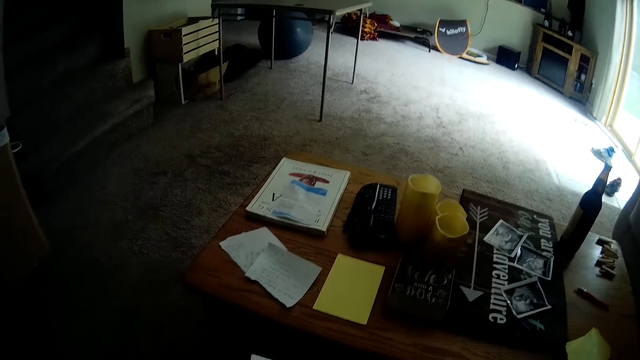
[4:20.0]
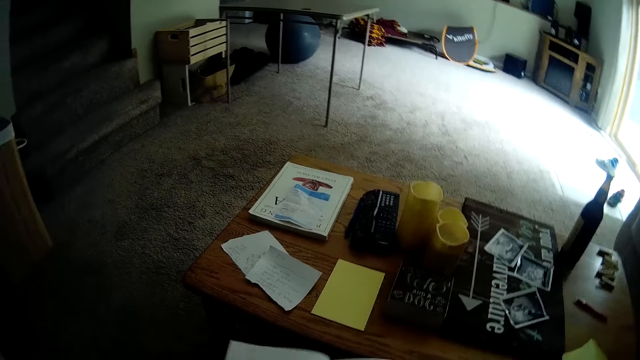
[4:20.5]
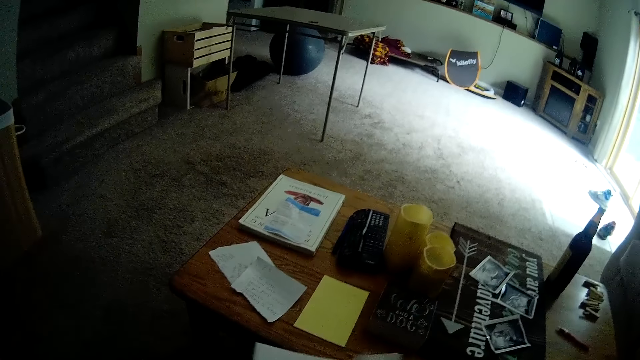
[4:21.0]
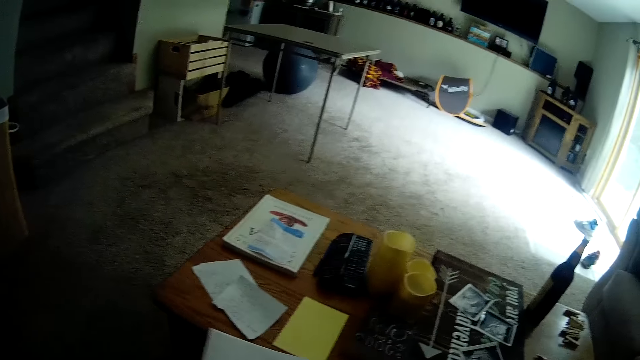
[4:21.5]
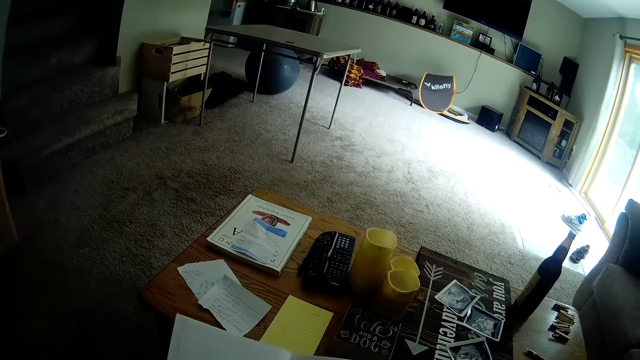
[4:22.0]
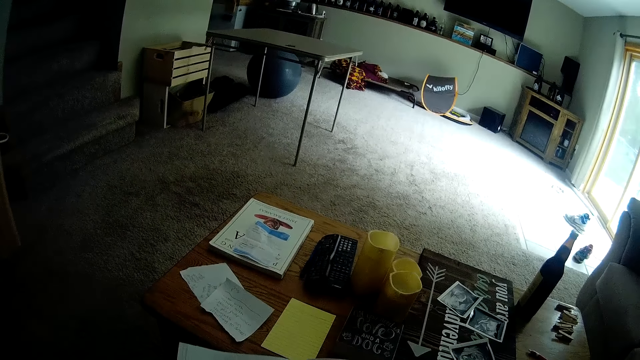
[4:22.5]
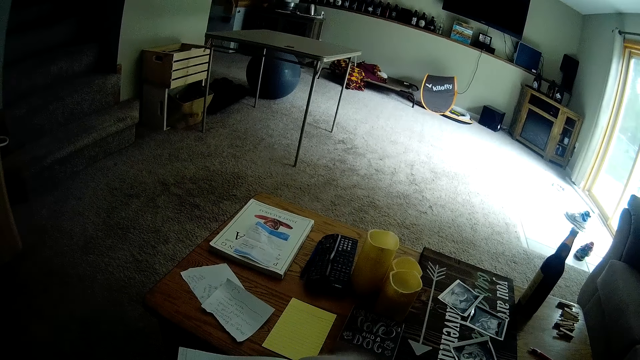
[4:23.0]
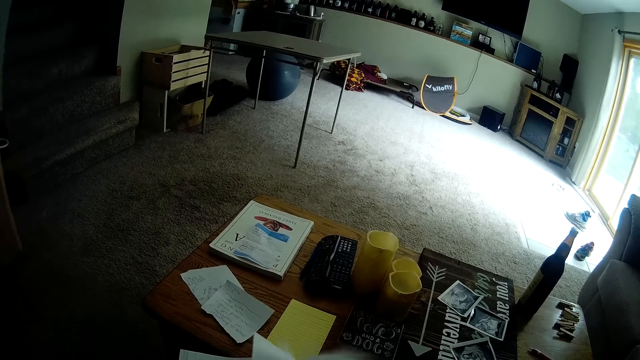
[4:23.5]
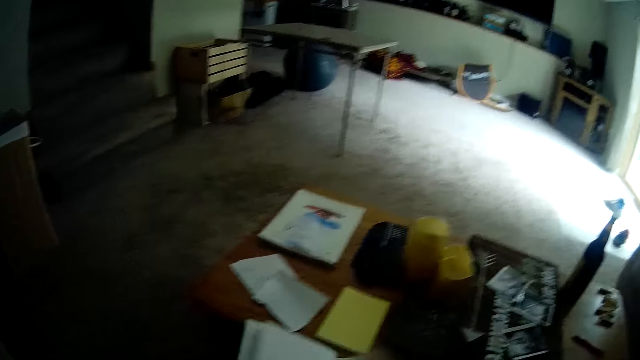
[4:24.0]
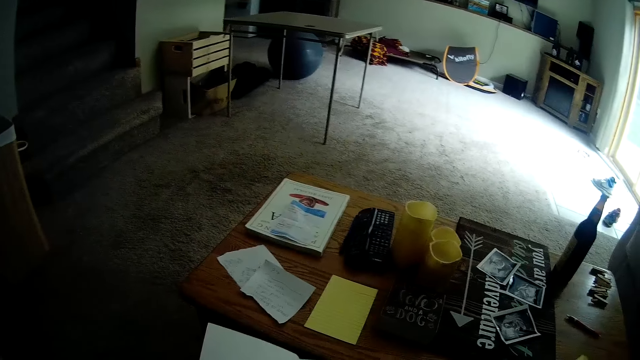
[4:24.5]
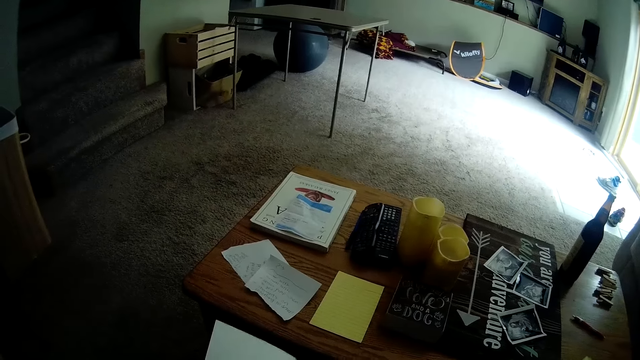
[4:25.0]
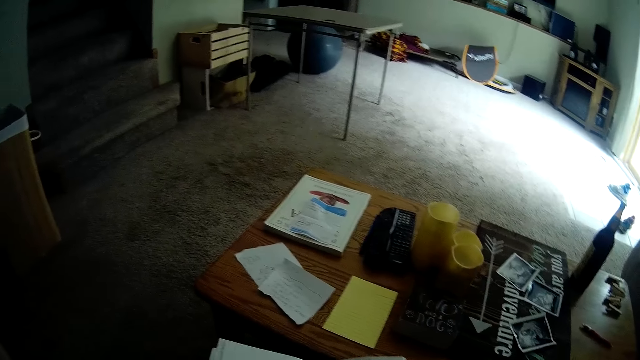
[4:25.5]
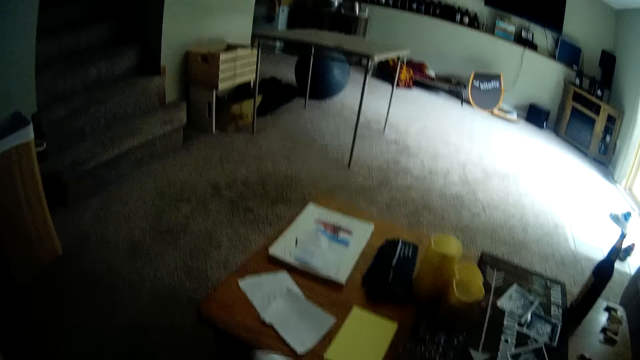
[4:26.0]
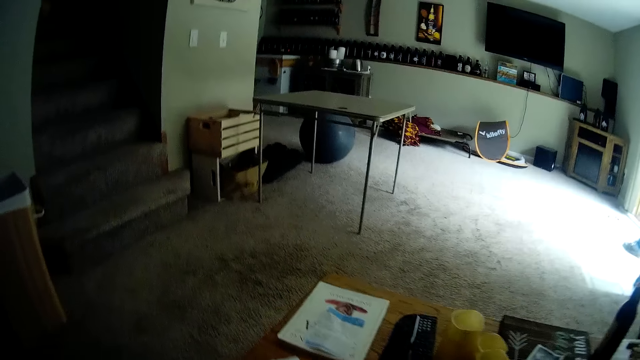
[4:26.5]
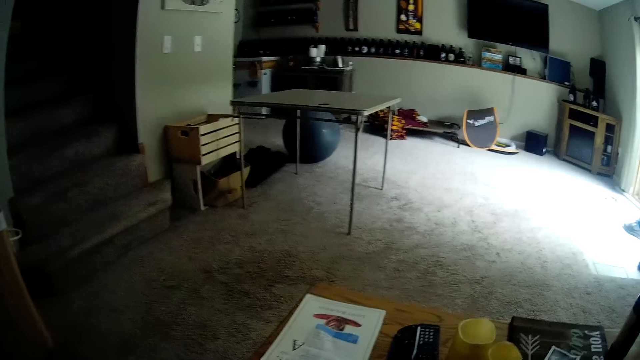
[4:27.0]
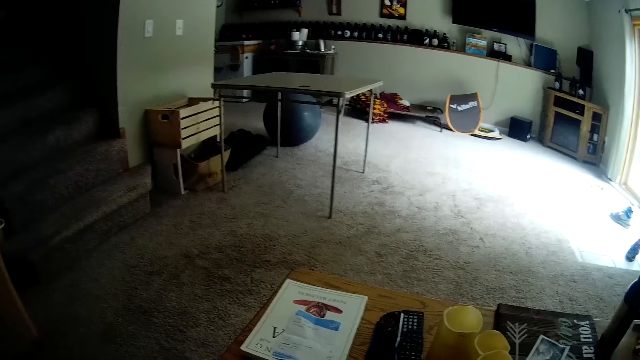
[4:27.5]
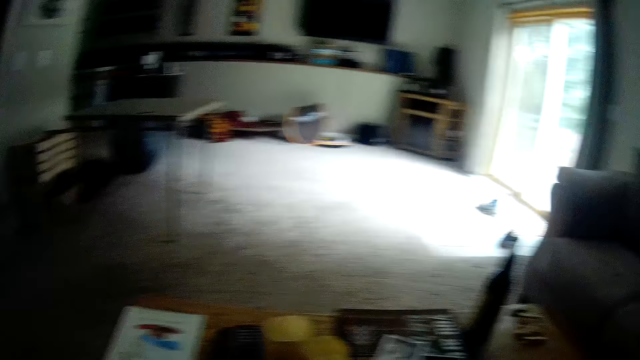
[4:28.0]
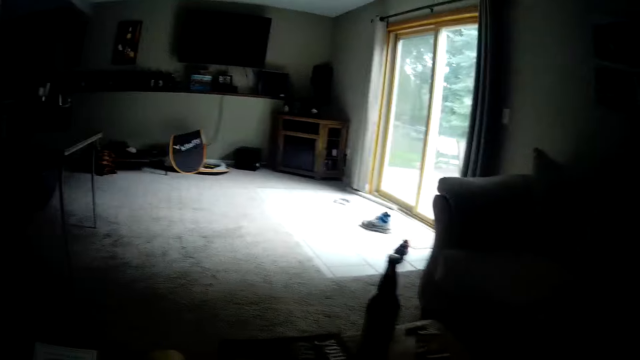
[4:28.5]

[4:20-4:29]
The camera wearer flips the book. They peruse the book. They do something.

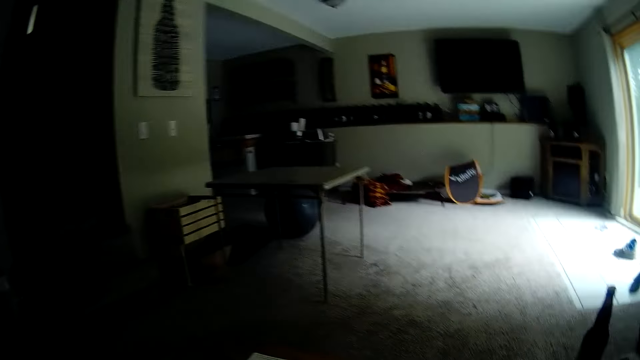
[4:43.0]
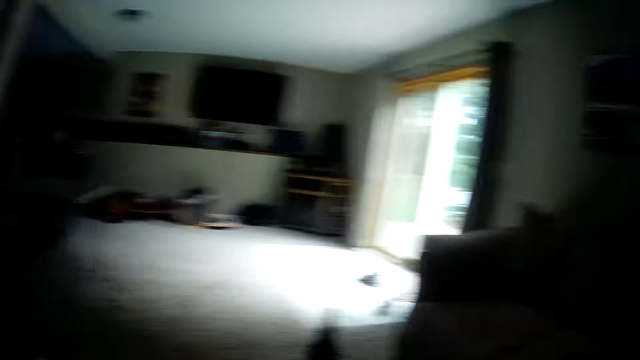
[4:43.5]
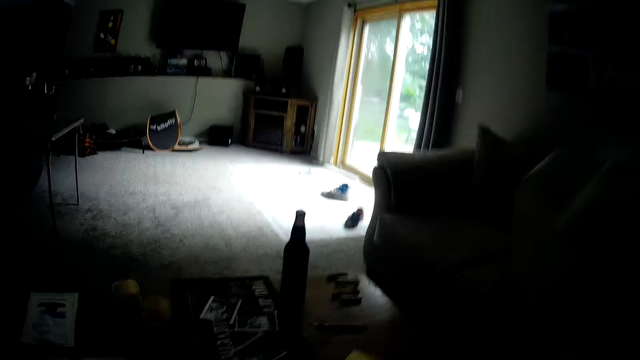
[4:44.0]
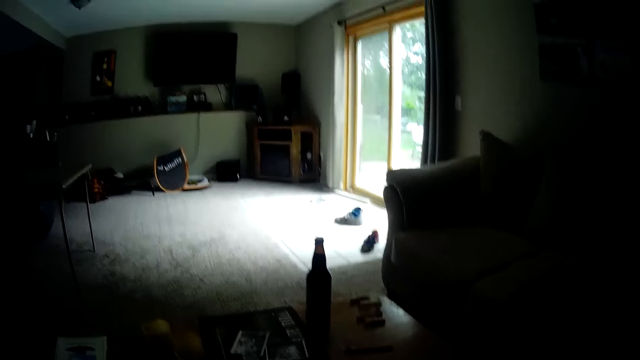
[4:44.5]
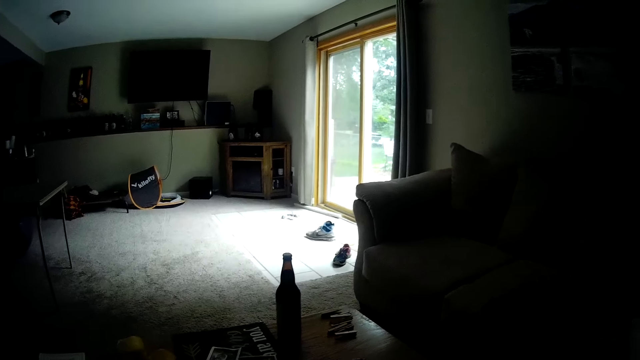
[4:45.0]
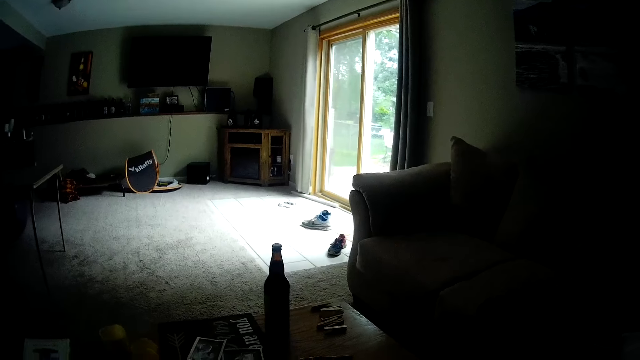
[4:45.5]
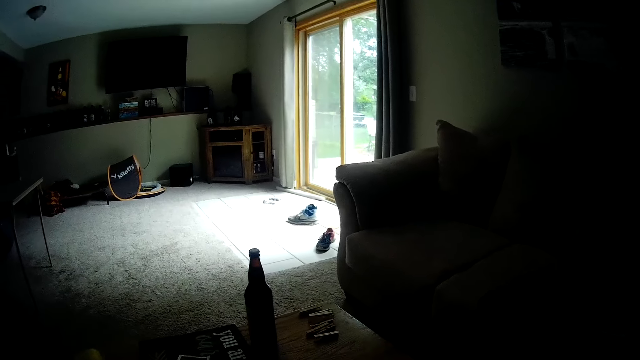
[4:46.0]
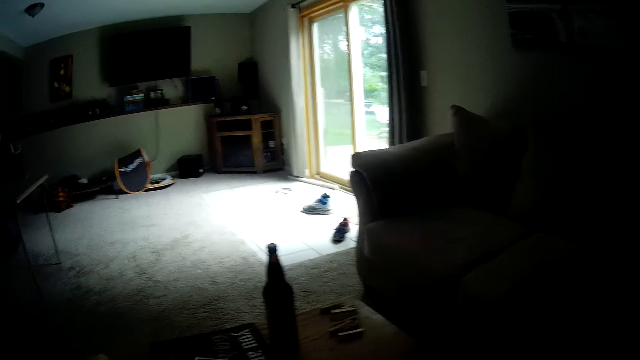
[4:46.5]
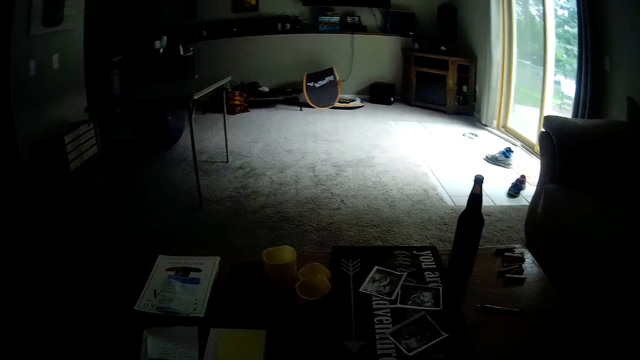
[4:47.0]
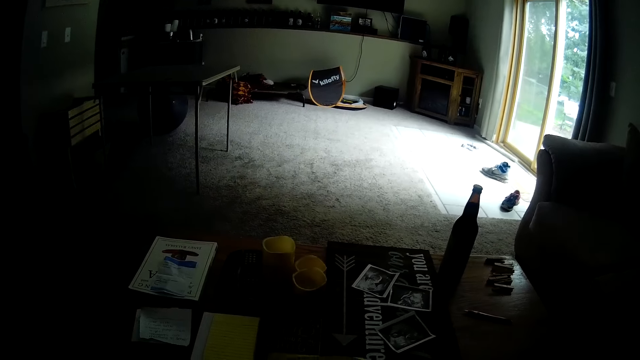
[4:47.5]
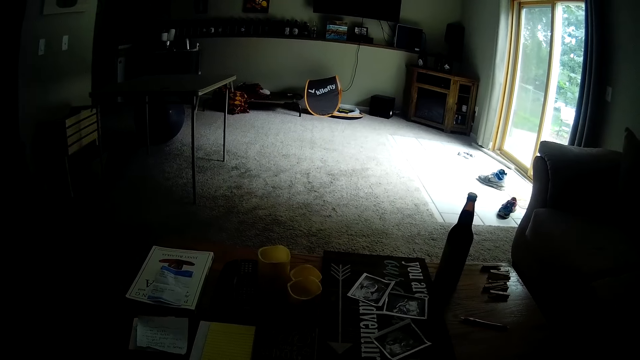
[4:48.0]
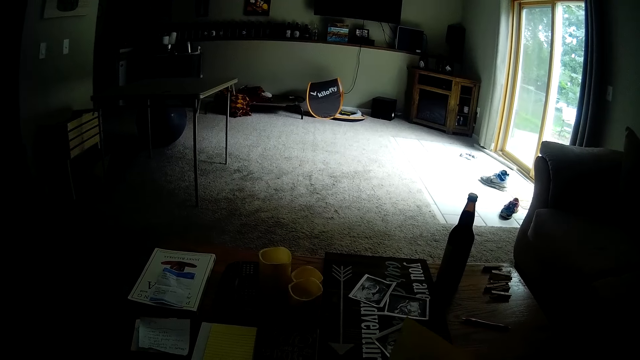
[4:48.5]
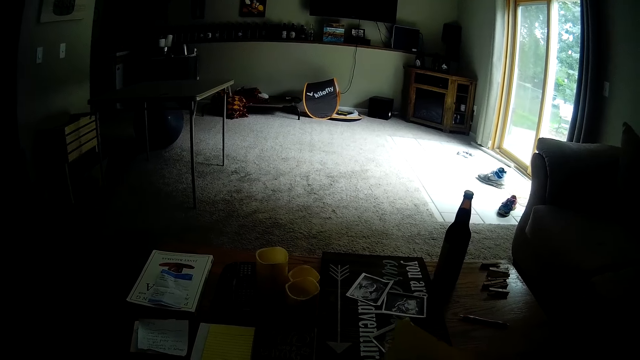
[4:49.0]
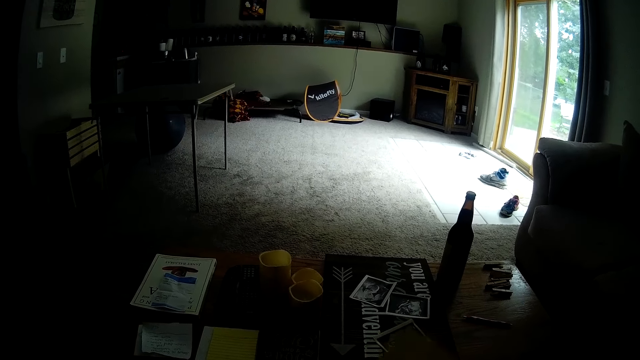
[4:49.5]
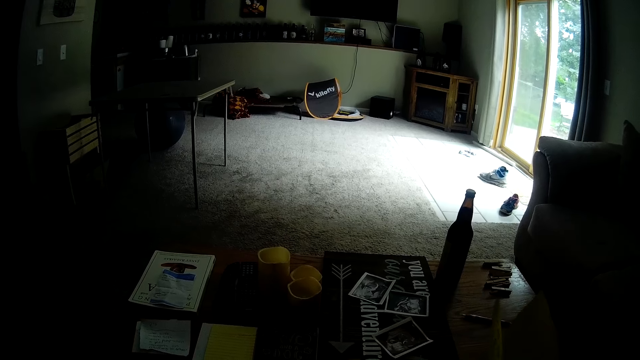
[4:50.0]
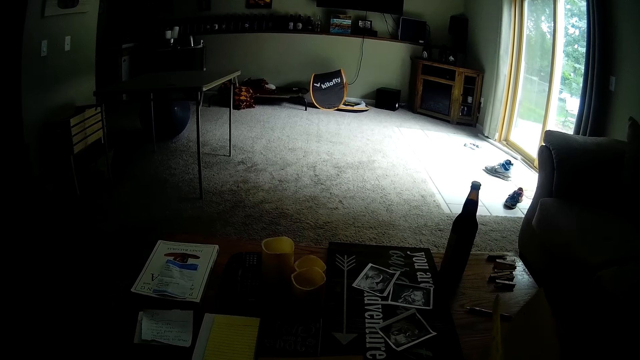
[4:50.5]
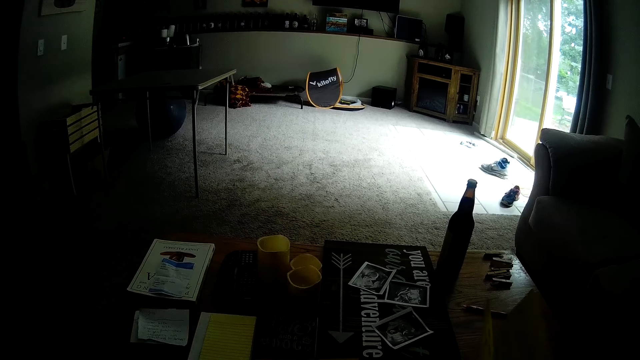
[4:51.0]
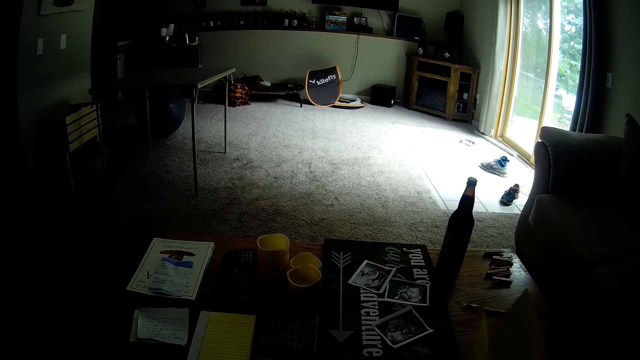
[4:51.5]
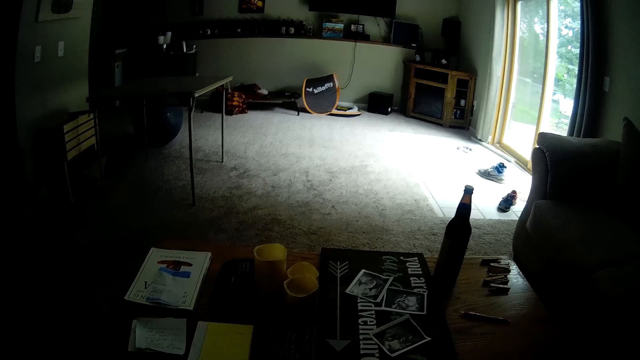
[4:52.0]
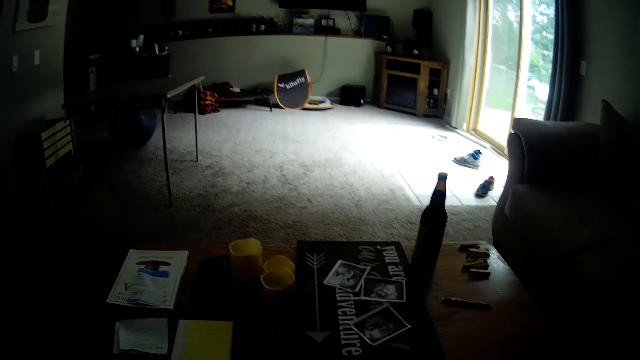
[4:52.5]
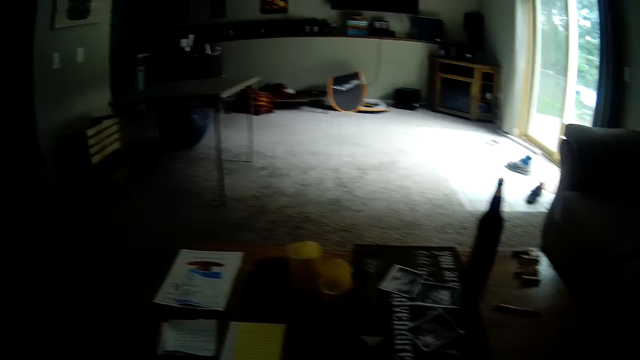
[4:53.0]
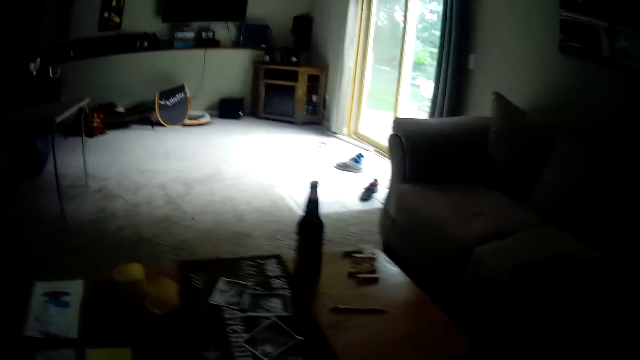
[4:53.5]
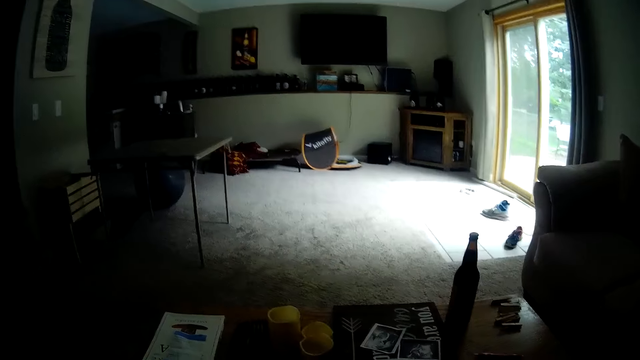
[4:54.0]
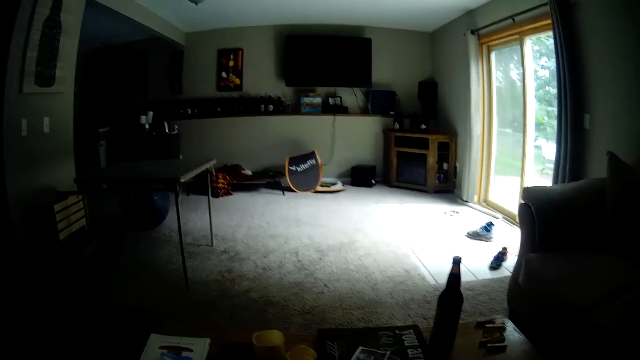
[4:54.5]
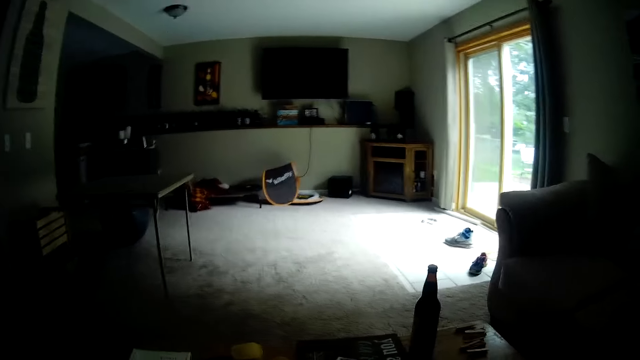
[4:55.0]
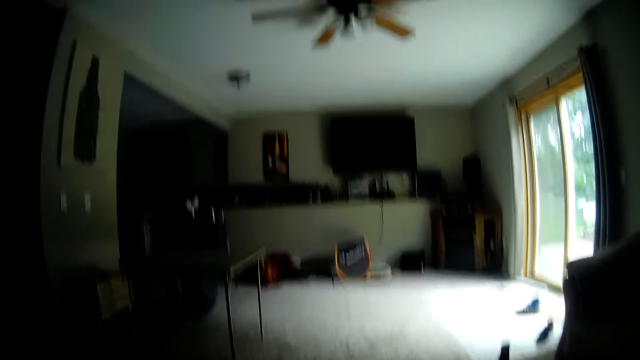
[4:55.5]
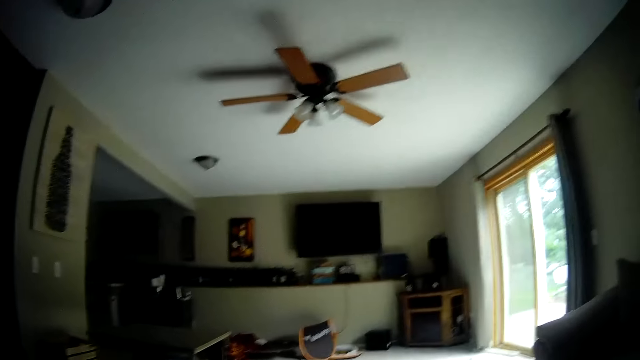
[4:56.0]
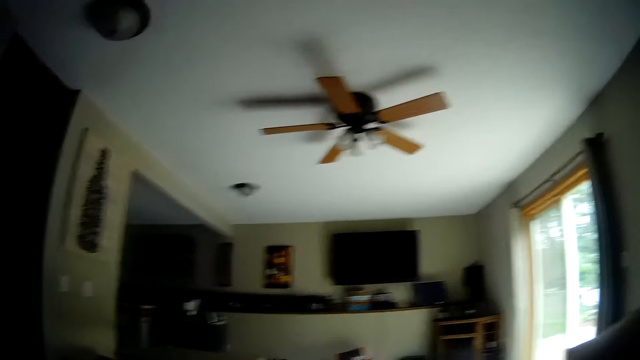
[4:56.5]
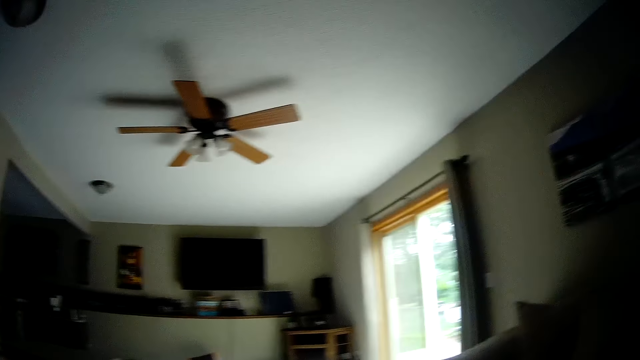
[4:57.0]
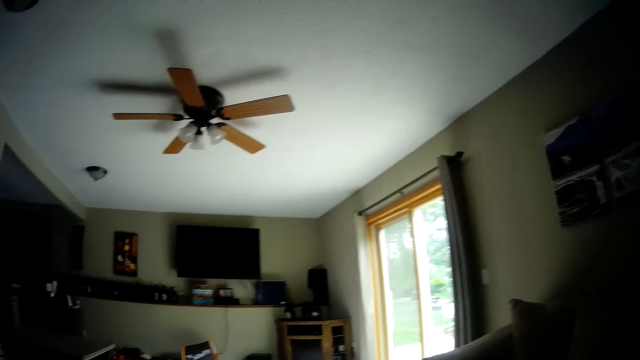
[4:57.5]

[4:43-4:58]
The camera wearer lifts their hand. They look around. They hold a book in their right hand. They move the book. They look around.
